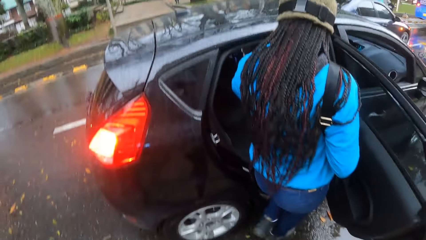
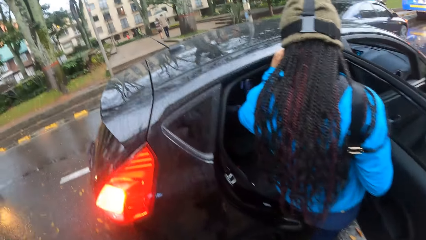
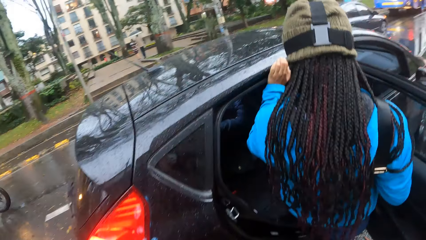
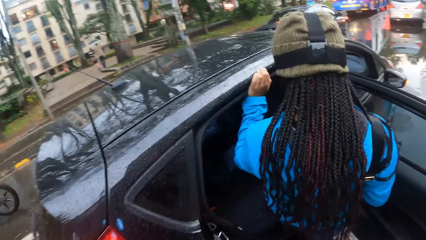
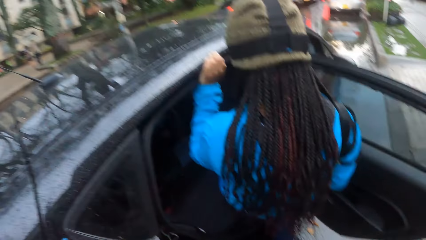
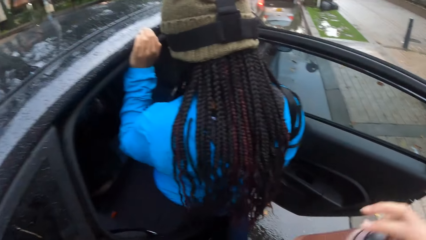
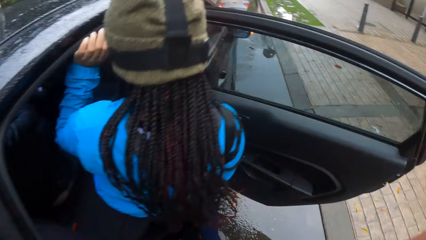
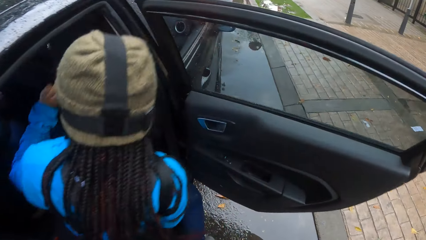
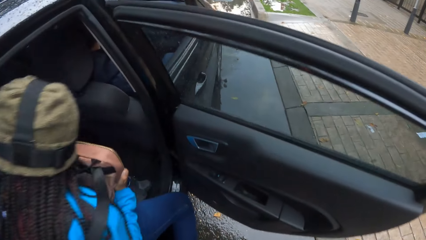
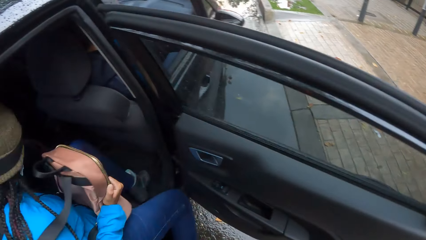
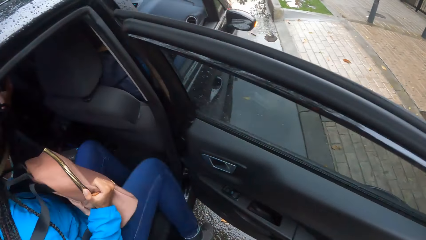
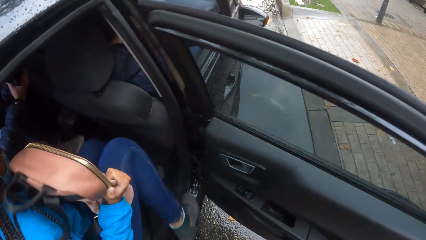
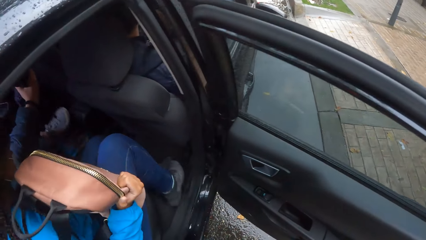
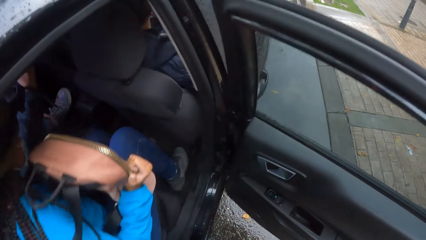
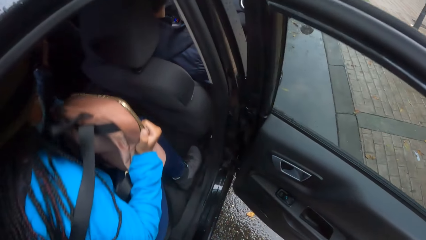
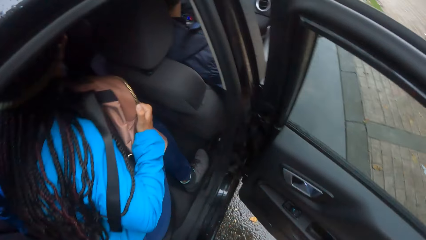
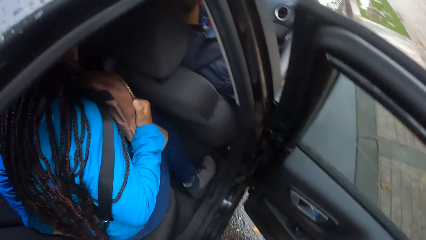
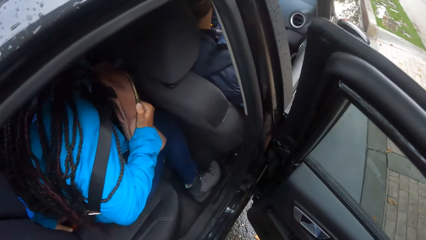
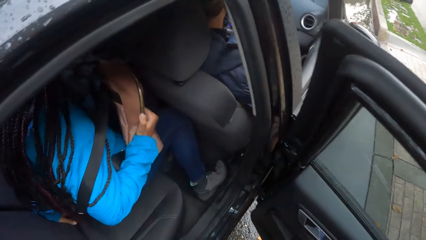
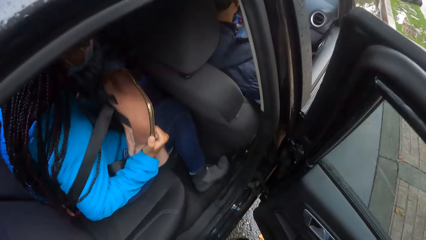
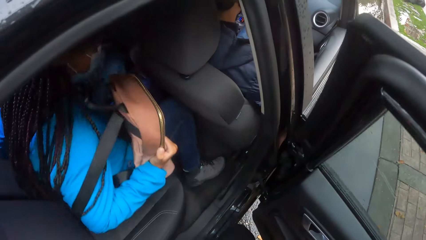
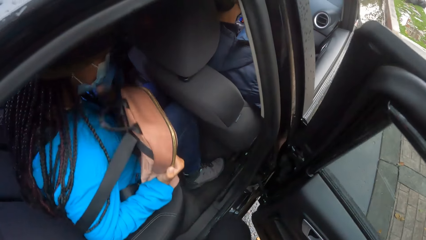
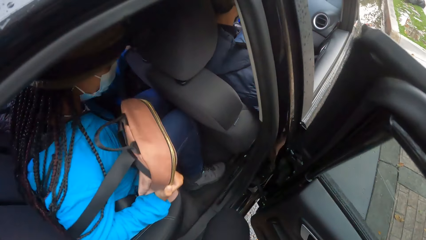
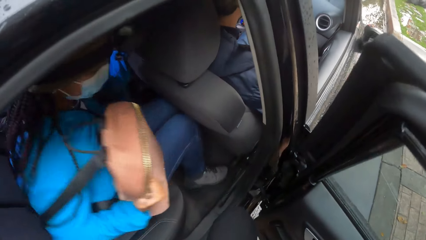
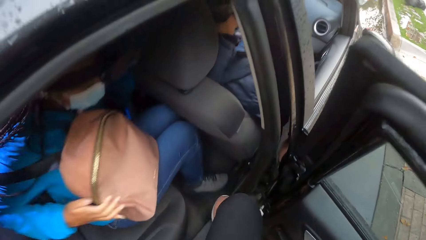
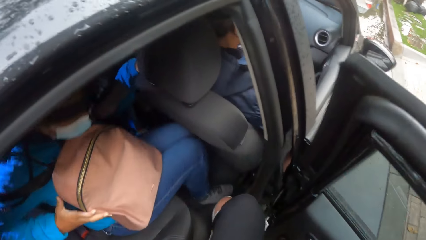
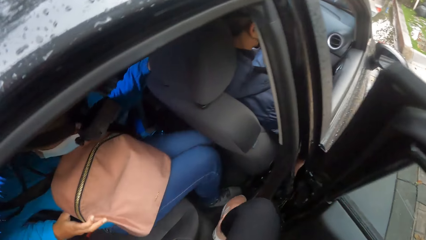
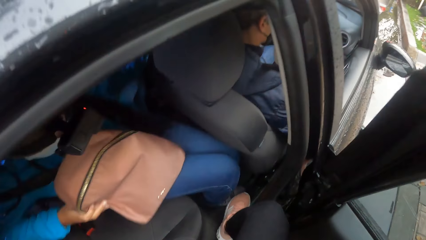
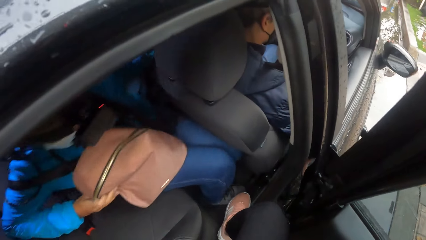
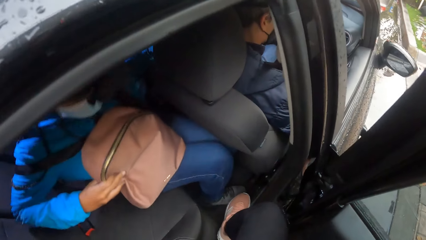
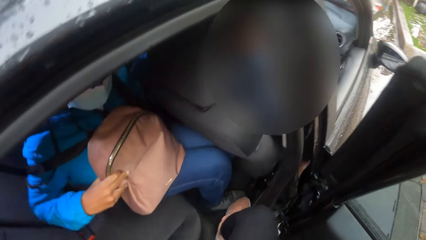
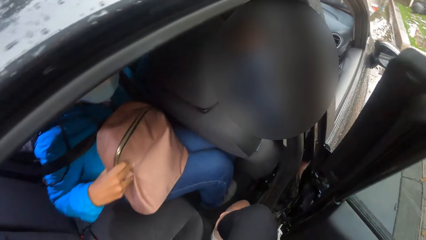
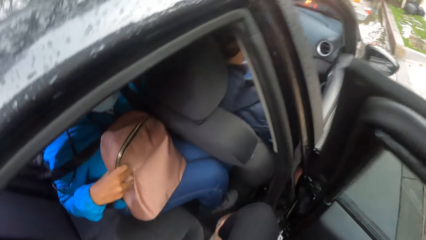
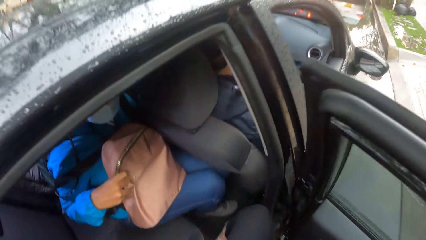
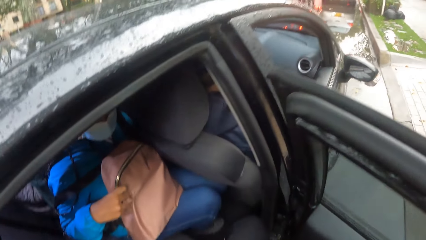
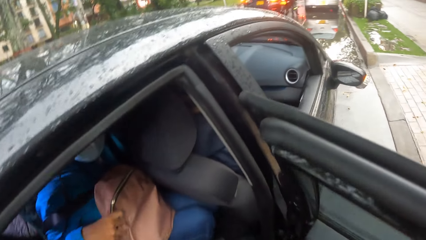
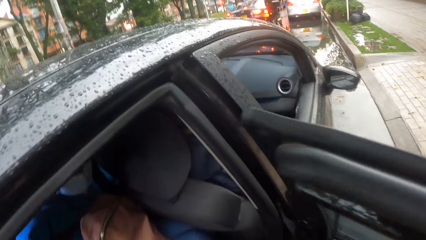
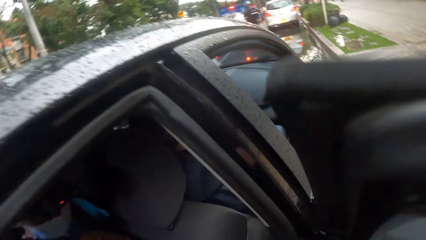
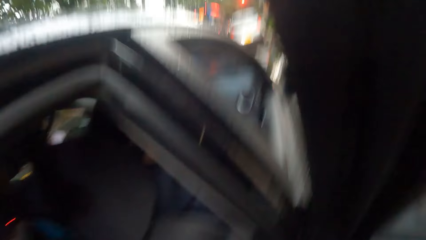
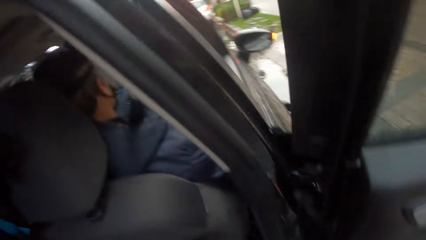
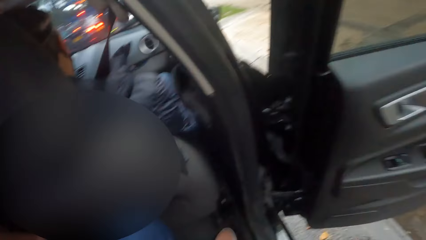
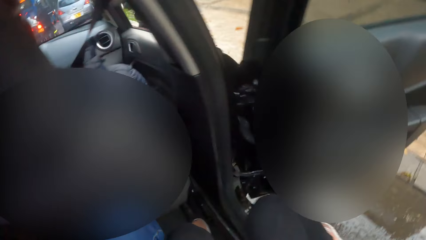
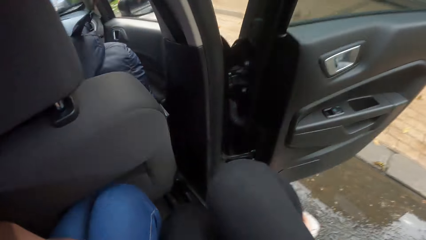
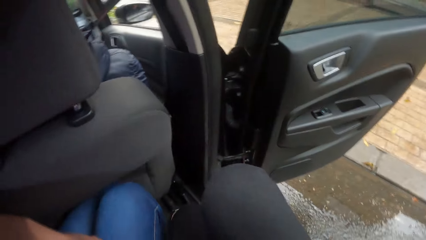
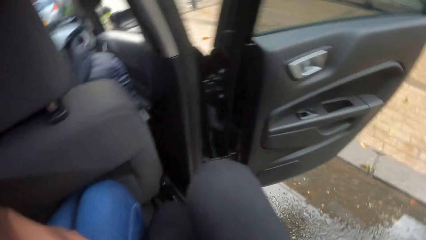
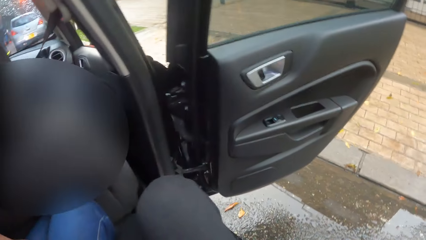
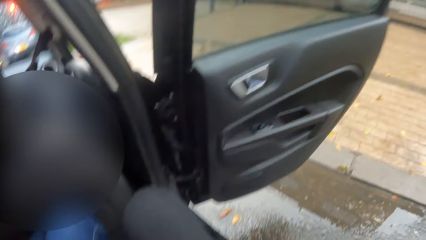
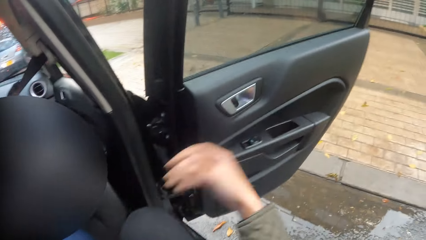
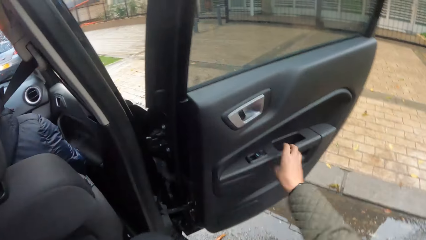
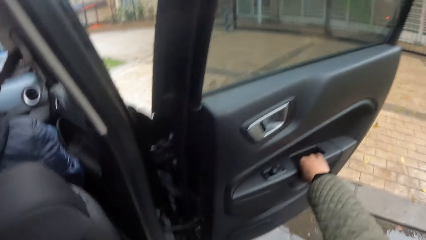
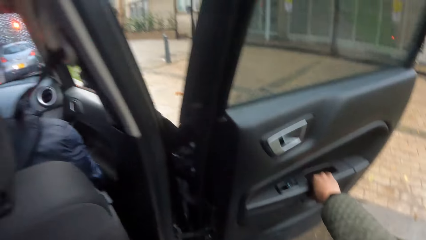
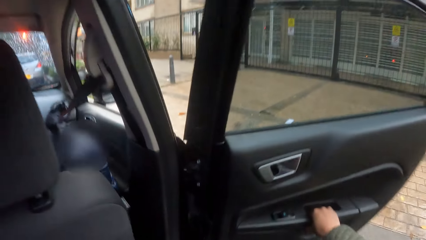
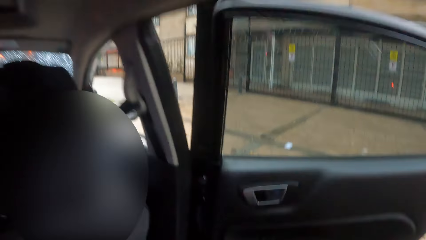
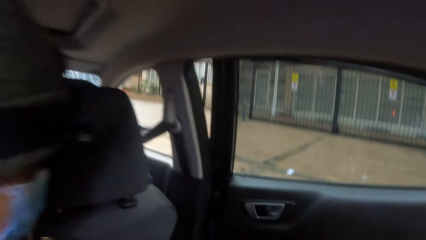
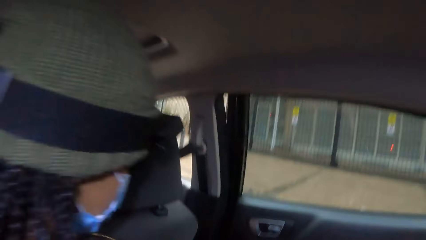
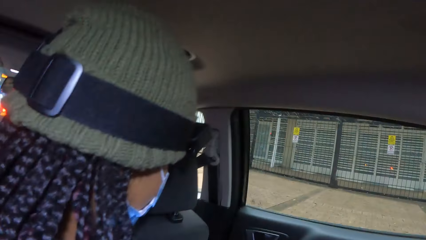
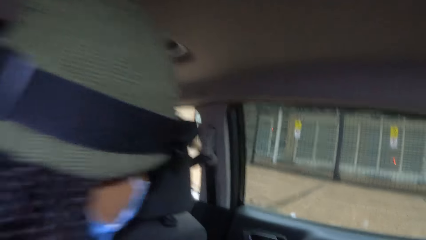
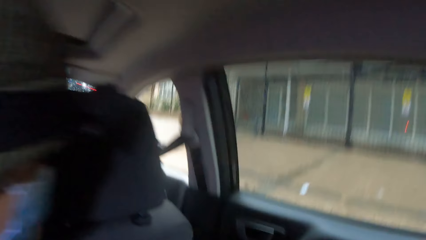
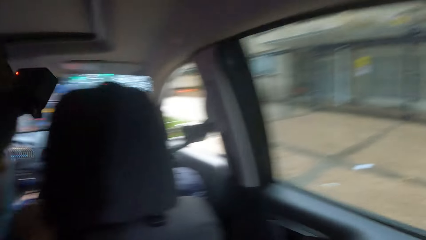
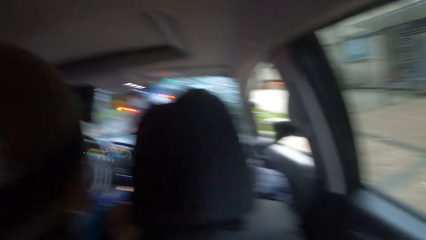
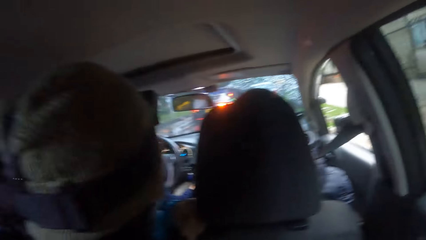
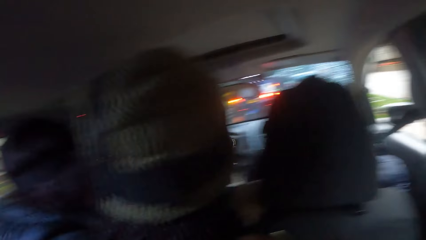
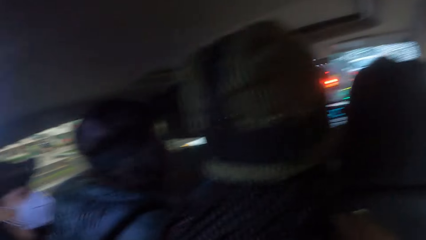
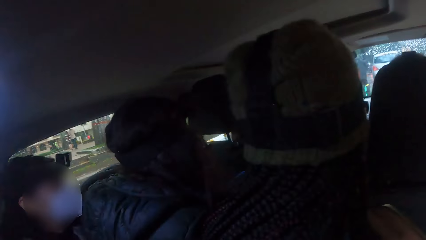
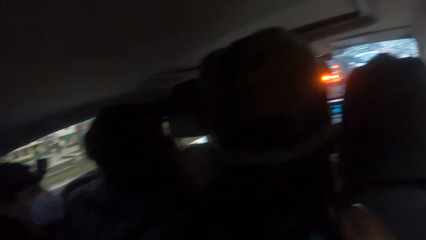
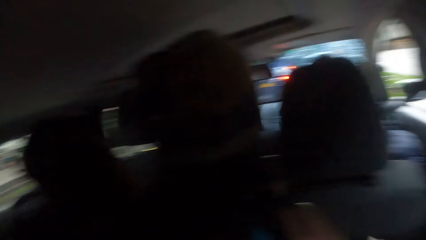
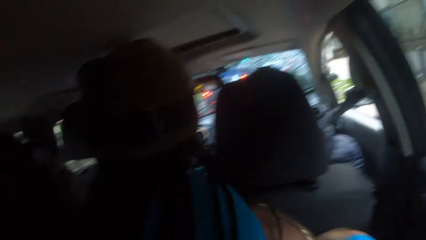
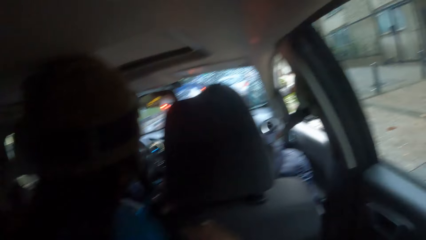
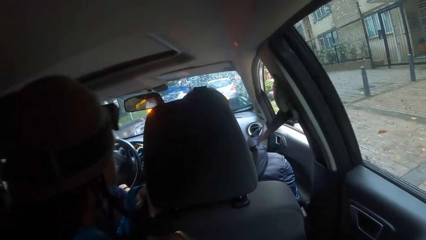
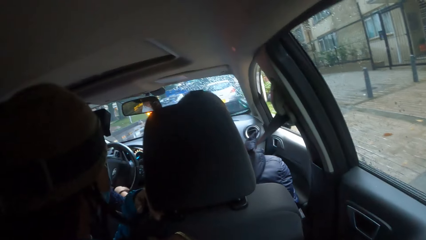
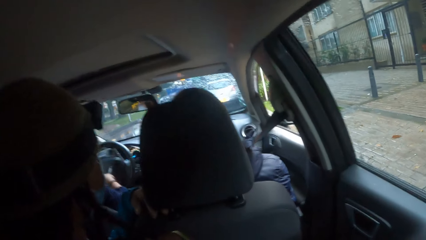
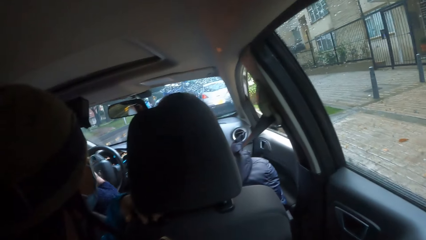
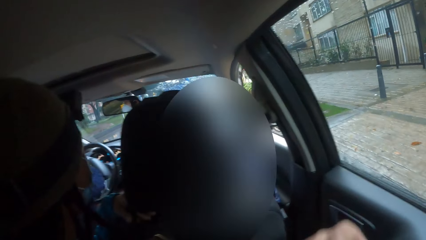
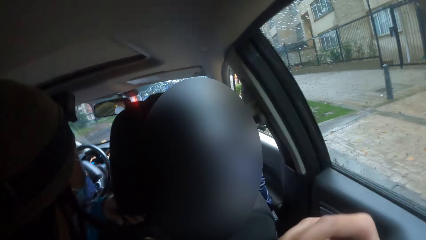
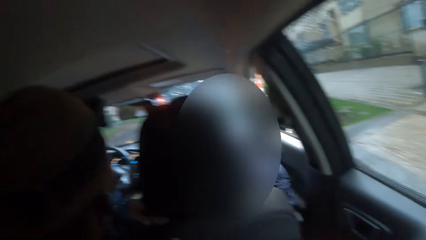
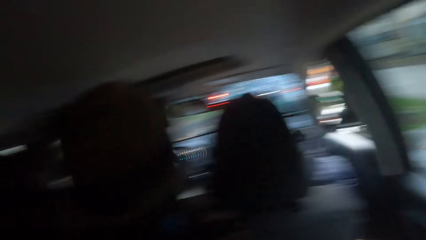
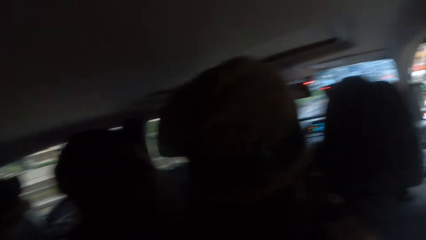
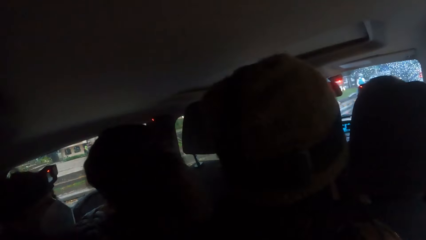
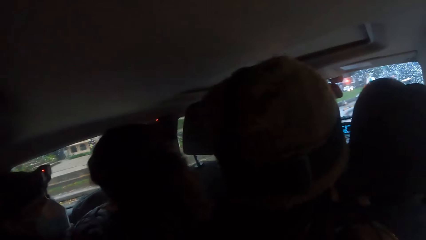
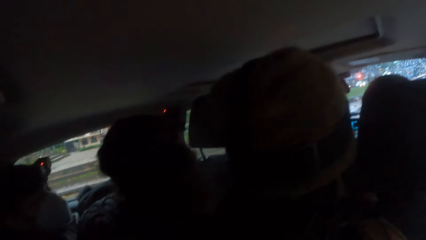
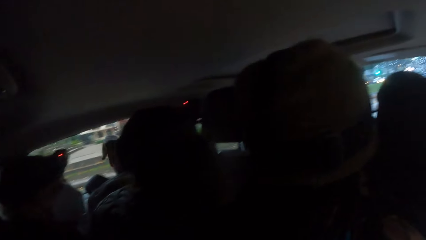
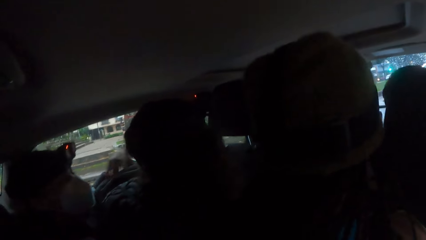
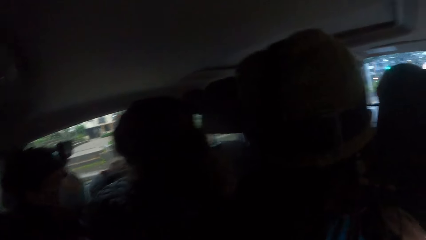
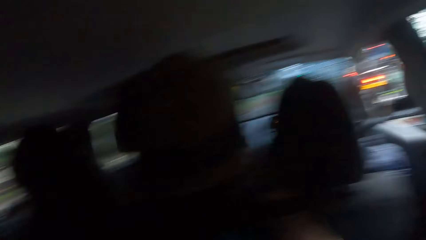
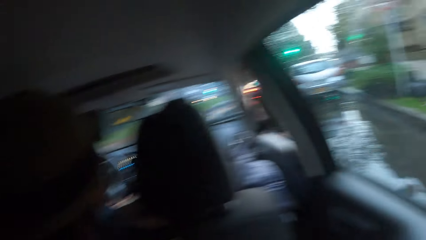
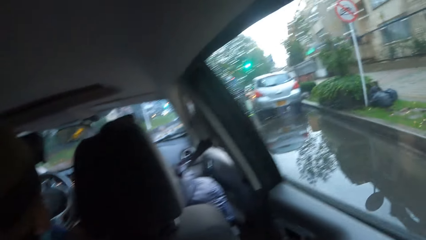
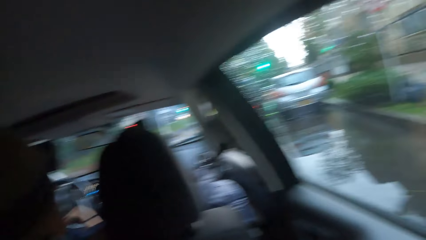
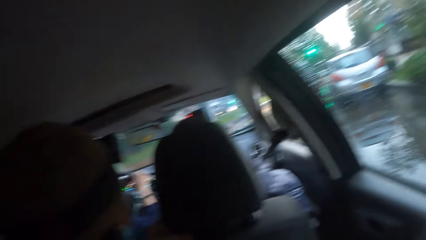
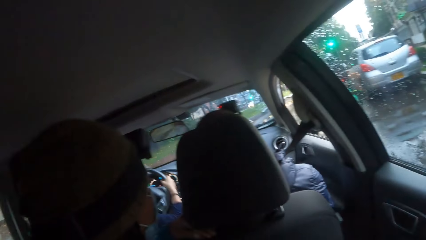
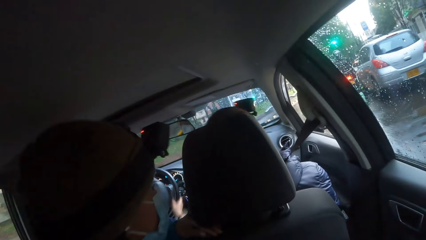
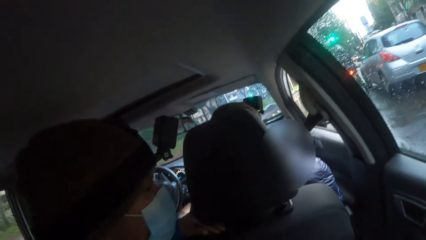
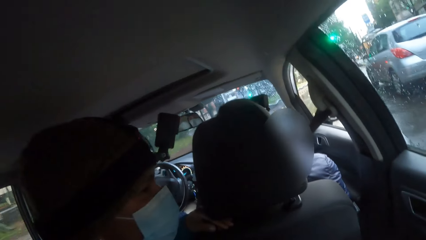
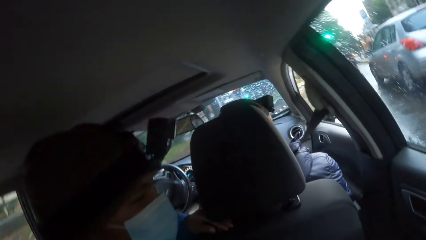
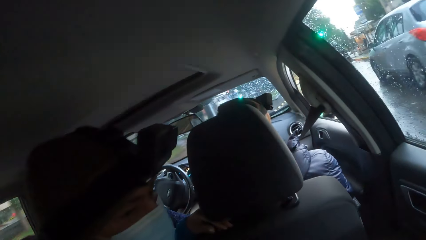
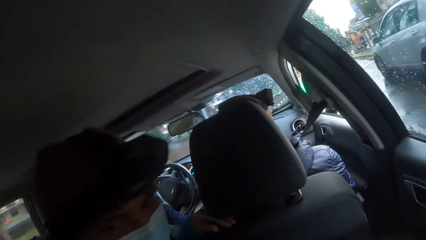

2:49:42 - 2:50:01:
Another woman gets into the car. The camera wearer gets into the car. She grabs the car door with her right hand and closes the car door with her right hand. The driver drives the car with the steering wheel in both hands. The camera wearer travels in the car.
